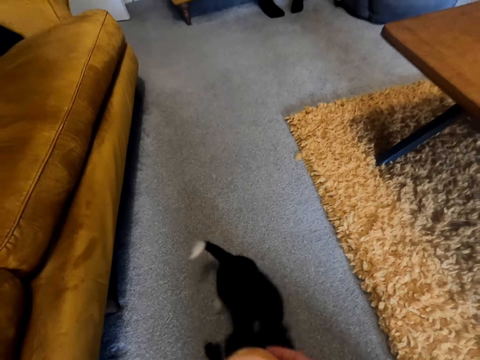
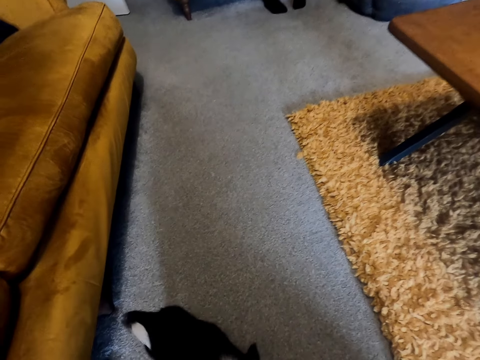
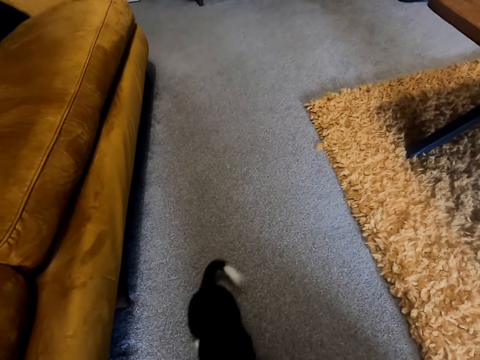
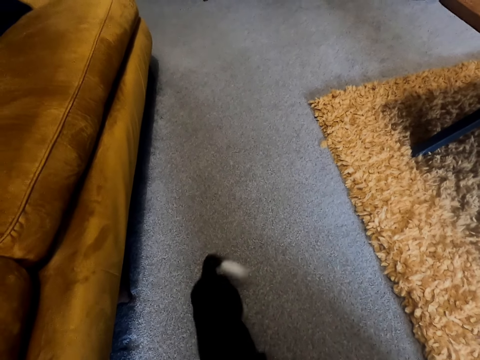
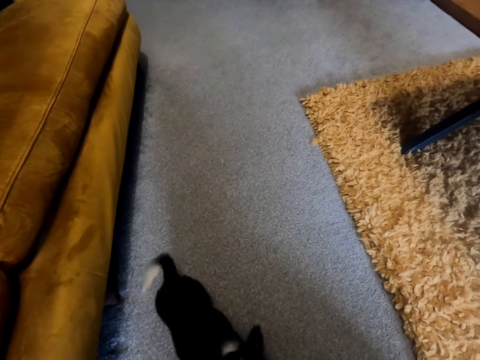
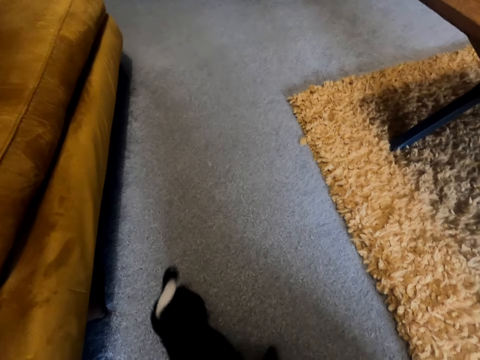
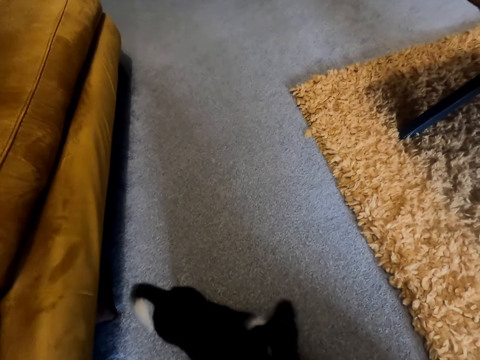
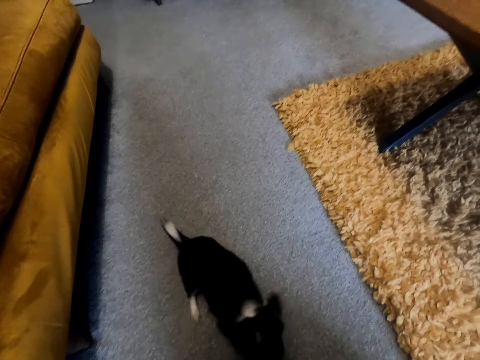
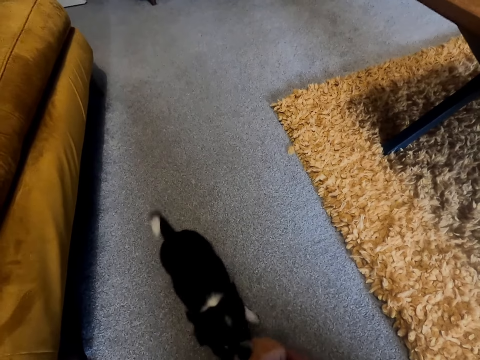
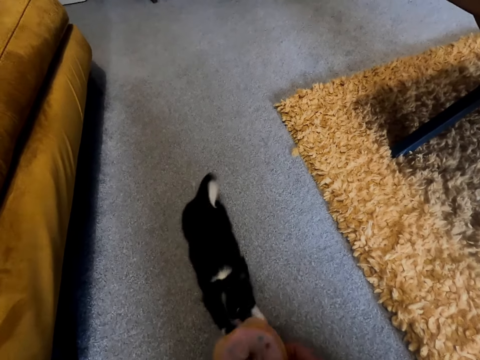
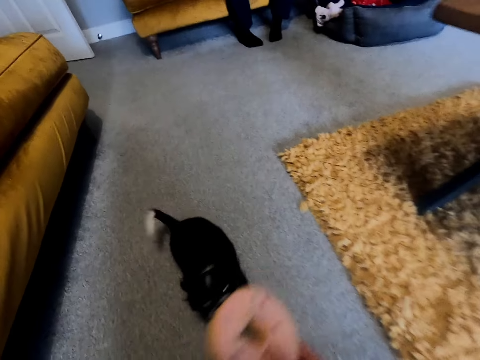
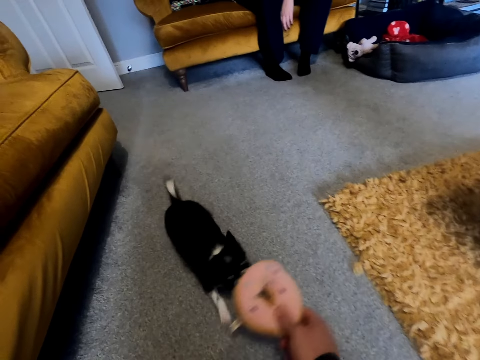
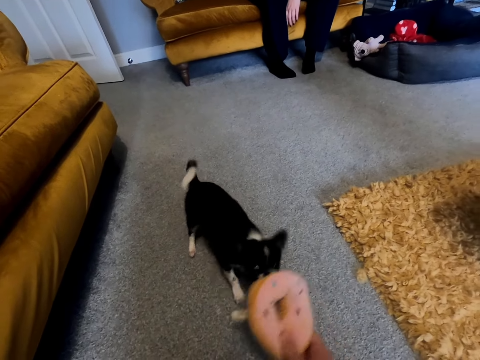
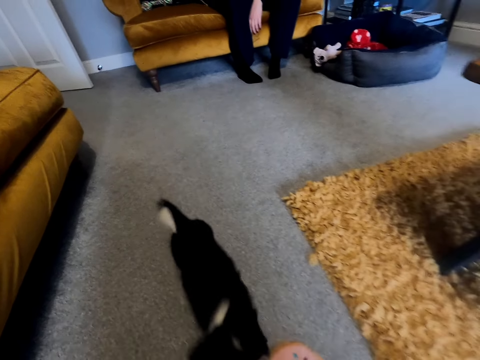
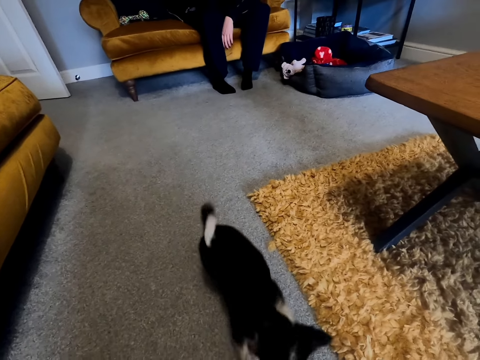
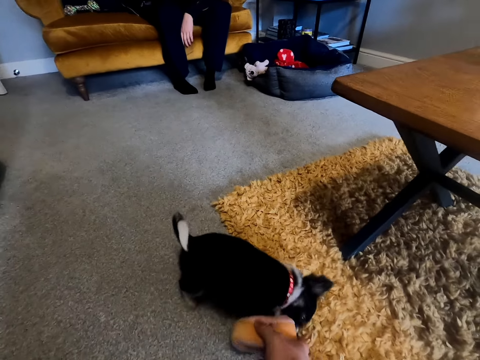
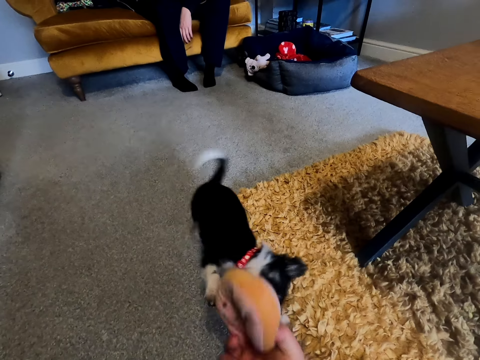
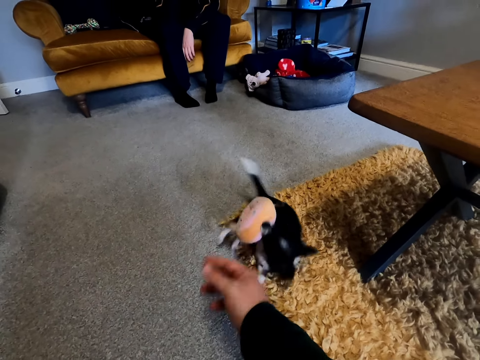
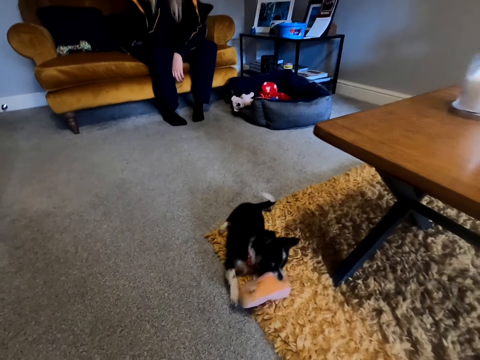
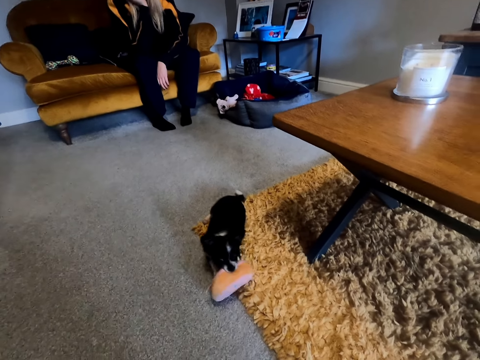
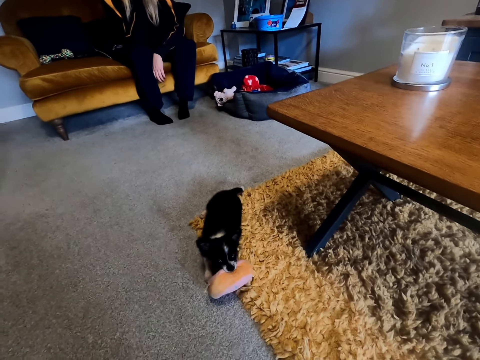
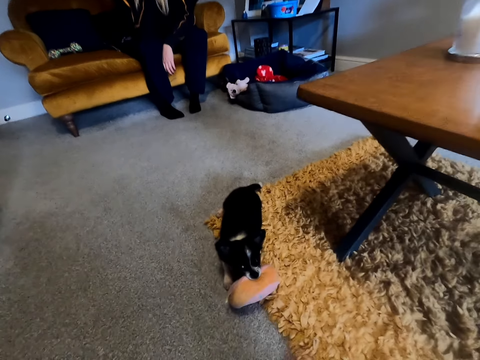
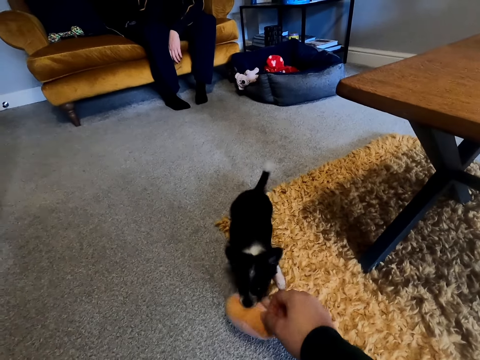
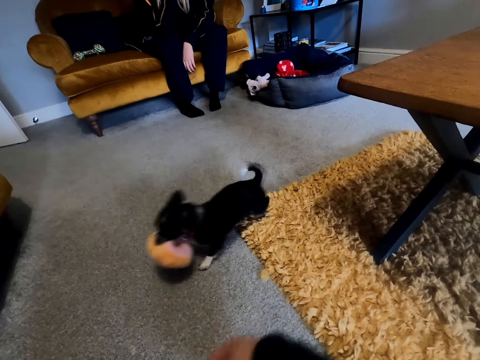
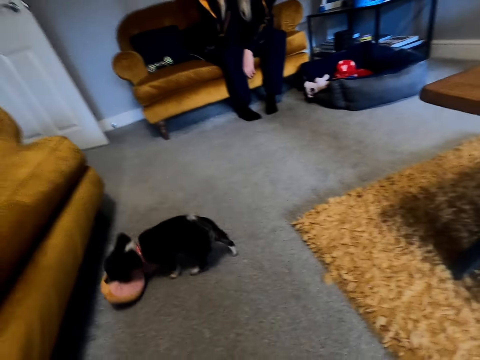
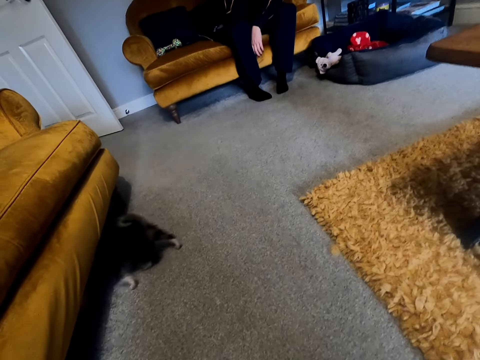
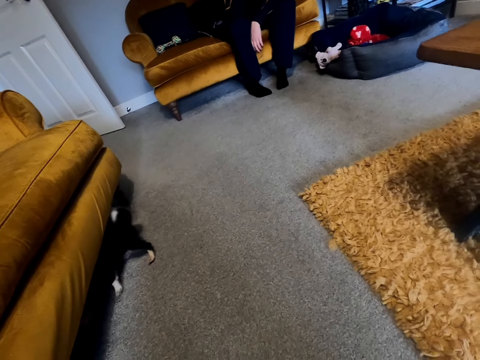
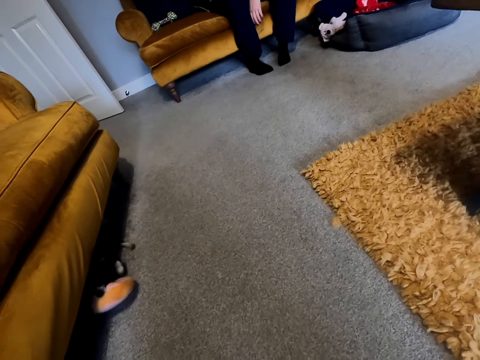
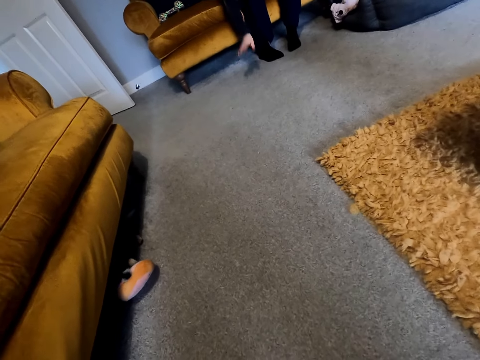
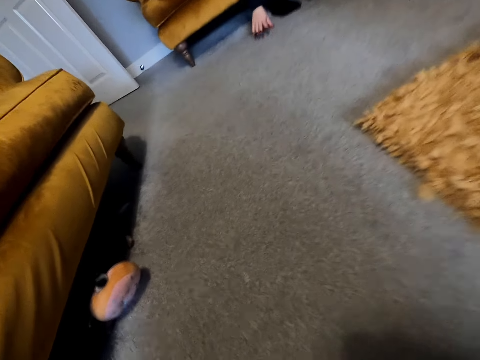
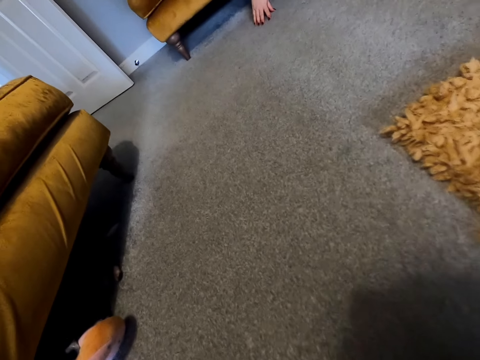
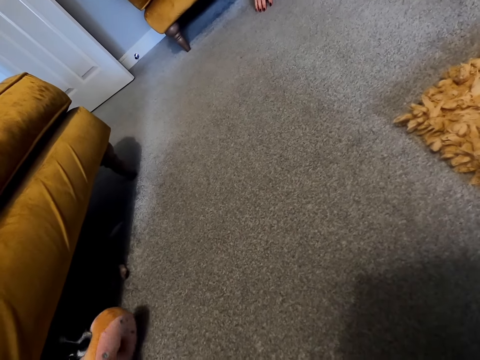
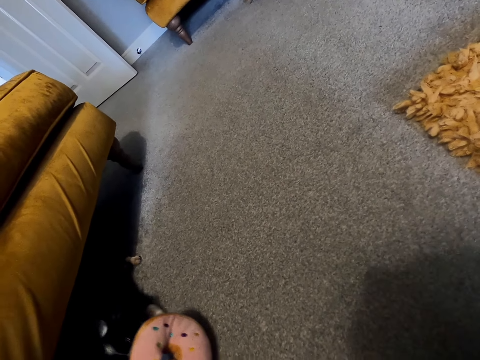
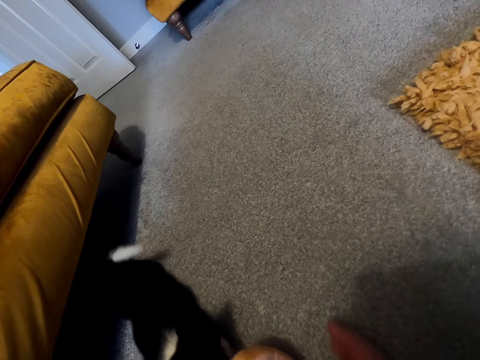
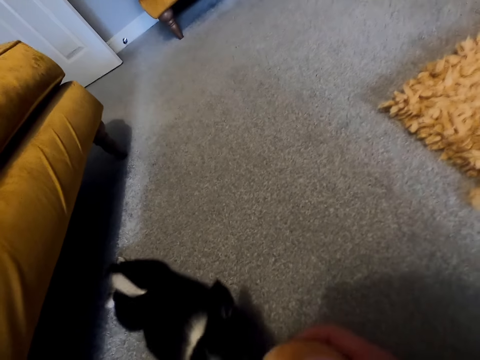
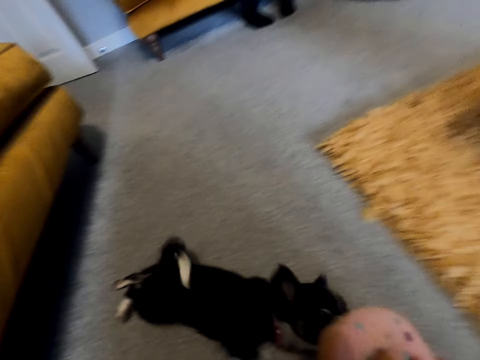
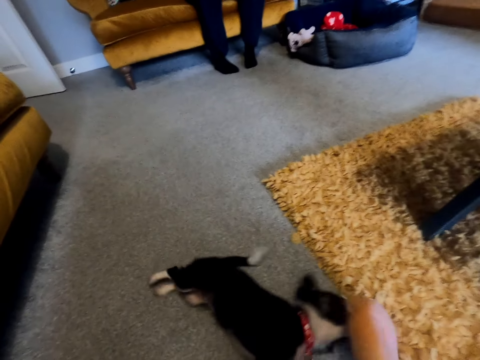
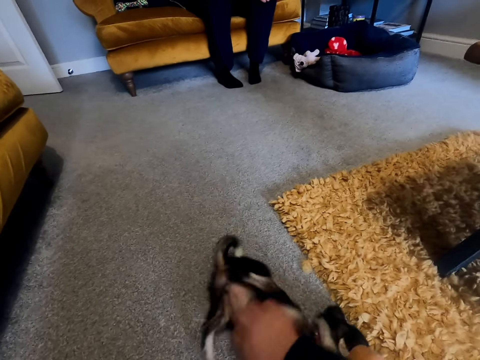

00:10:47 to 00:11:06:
The camera wearer looks around. They play with the dog. They look around. They play with the dog.

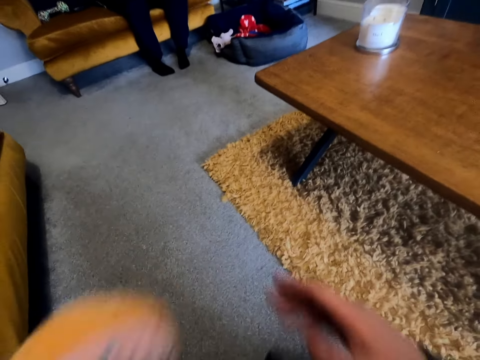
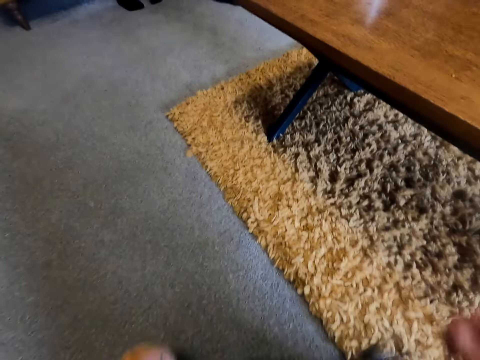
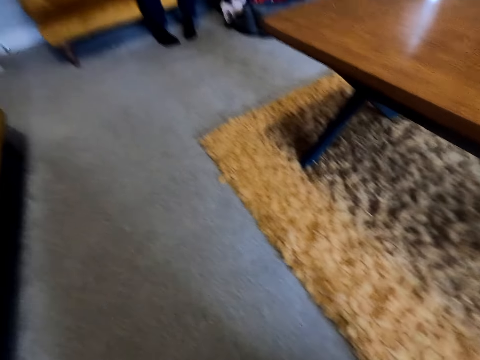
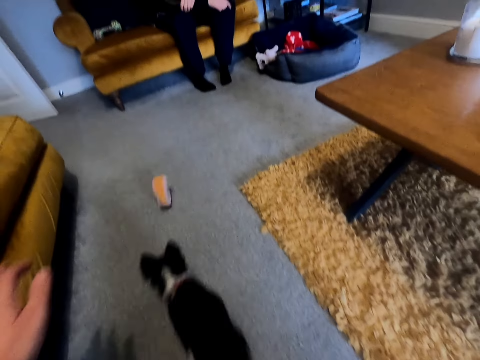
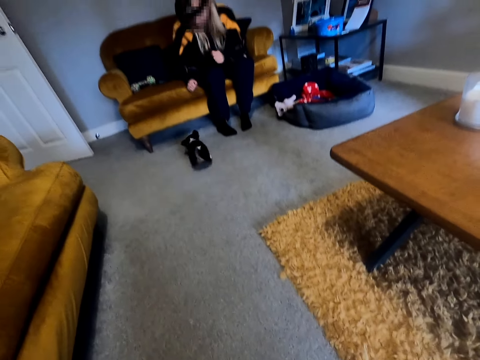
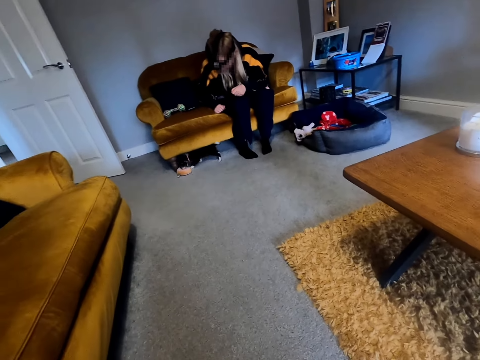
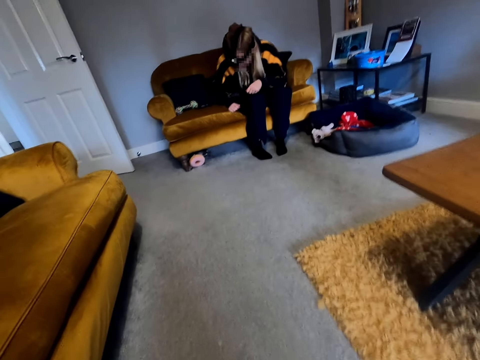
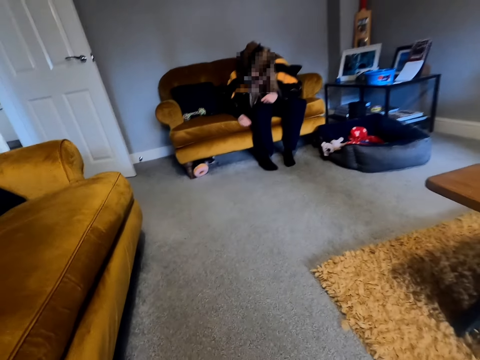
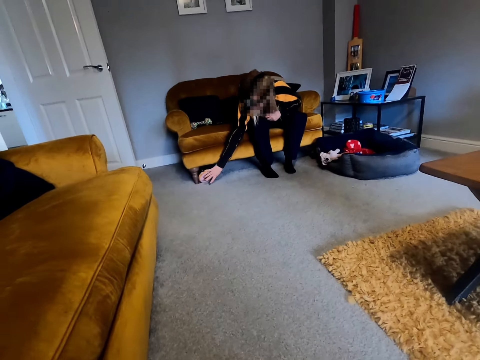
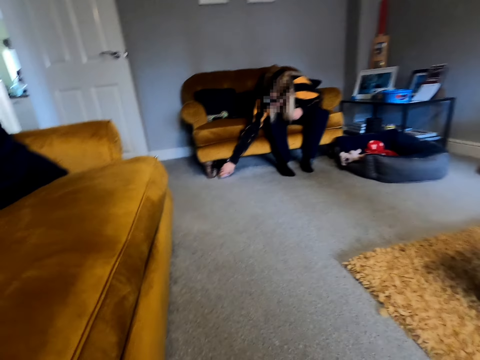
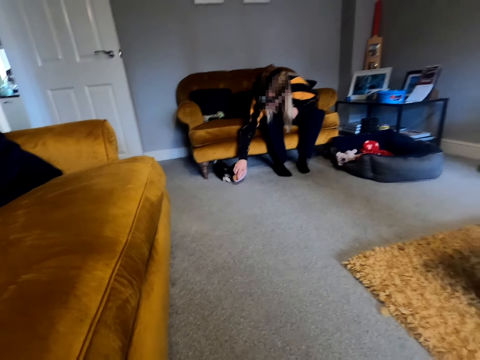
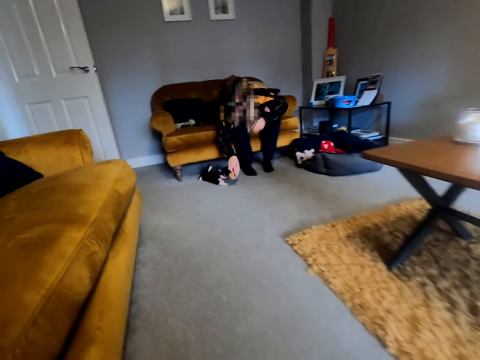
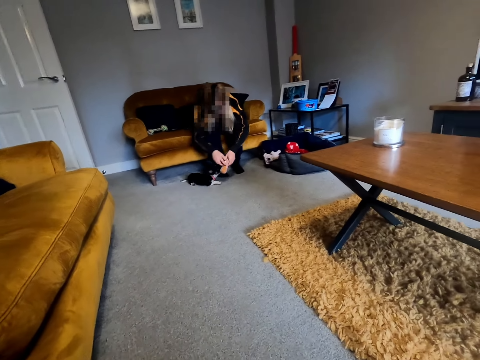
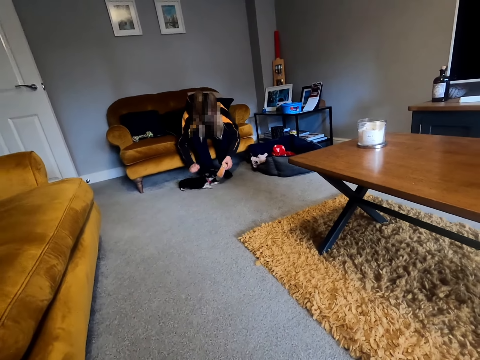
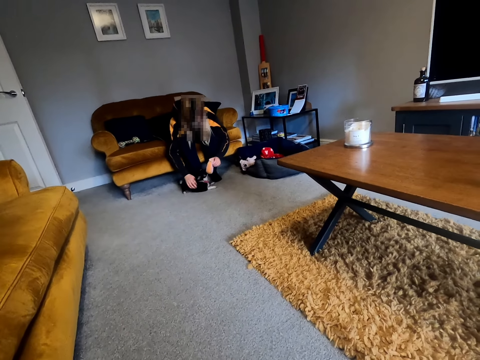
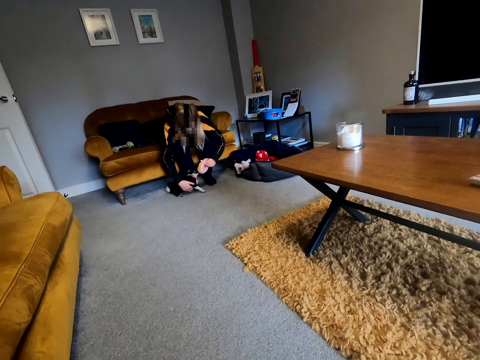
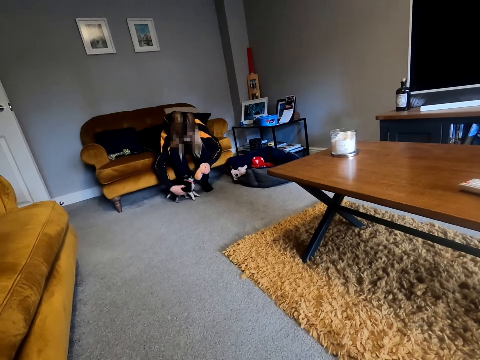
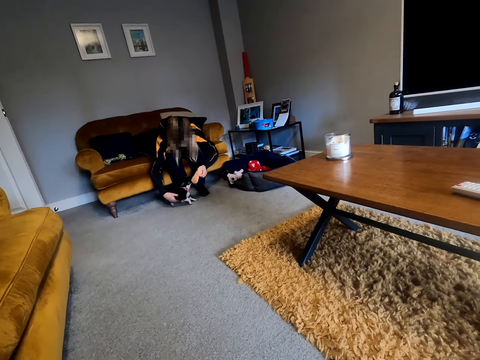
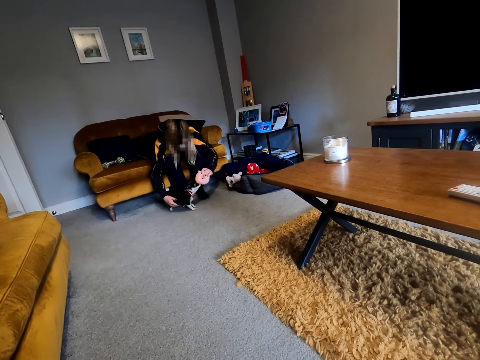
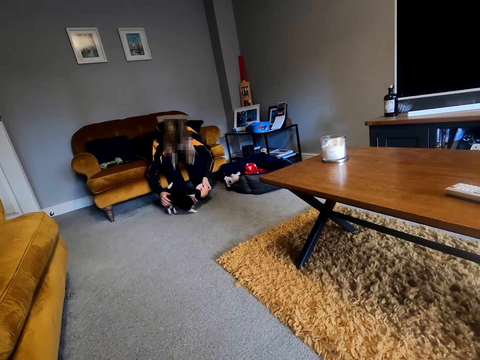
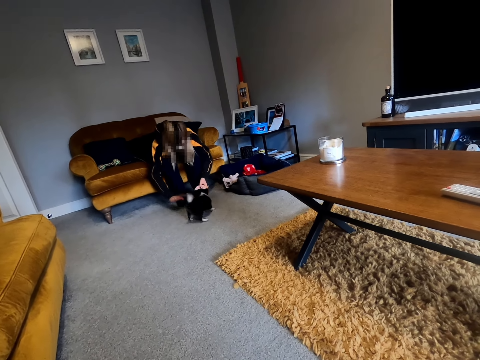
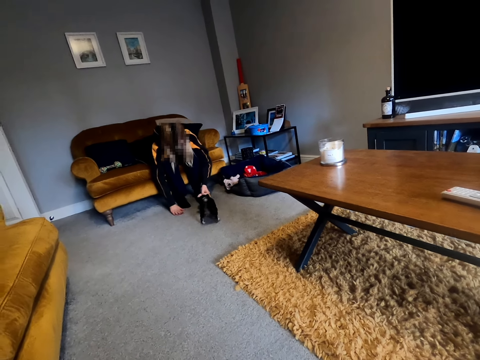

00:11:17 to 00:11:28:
The camera wearer rolls the doll or toy on the floor towards a woman. The woman picks up the toy and looks around. The woman picks up the toy again. The woman plays with the dog using the doll.
